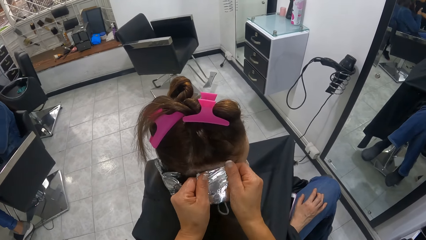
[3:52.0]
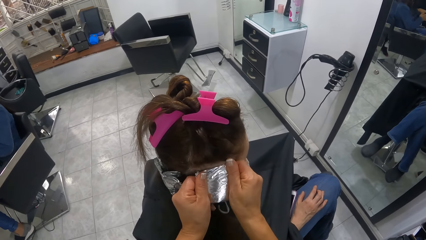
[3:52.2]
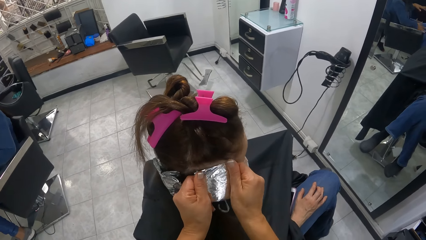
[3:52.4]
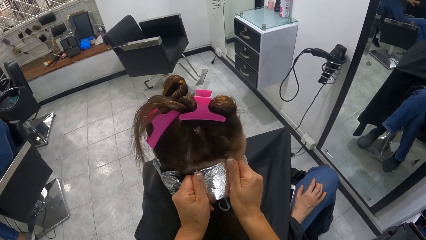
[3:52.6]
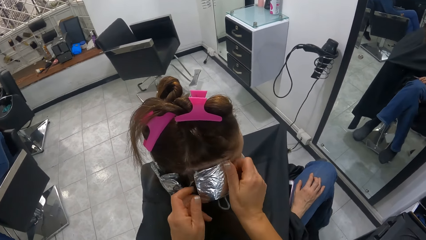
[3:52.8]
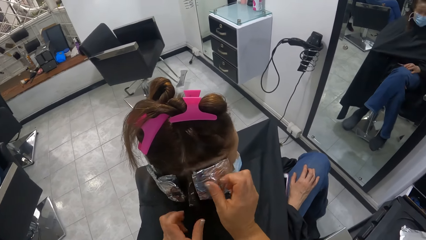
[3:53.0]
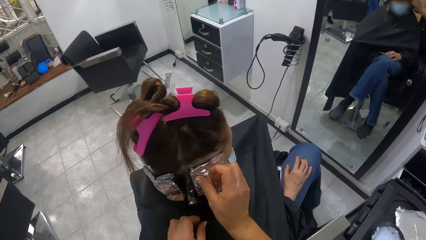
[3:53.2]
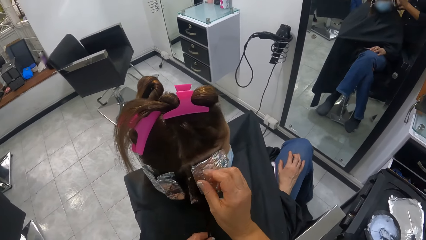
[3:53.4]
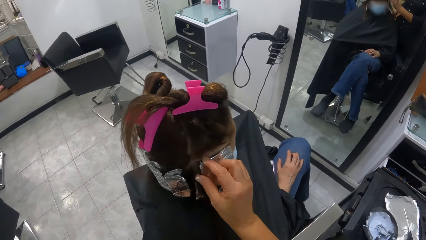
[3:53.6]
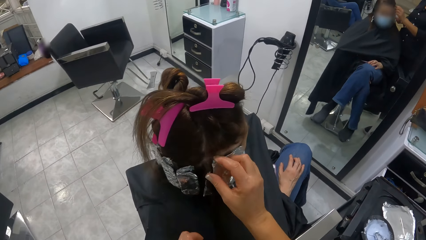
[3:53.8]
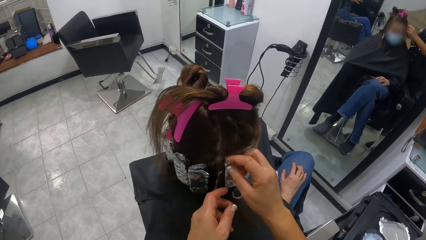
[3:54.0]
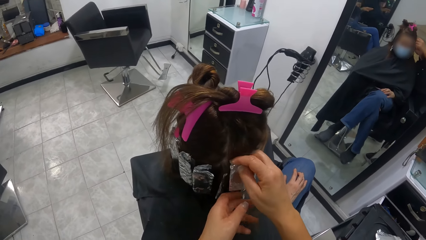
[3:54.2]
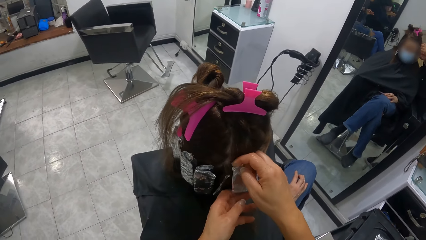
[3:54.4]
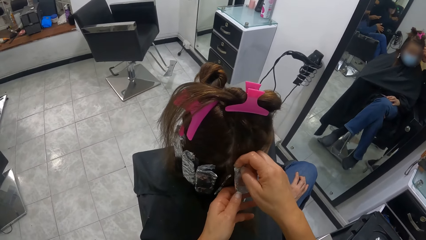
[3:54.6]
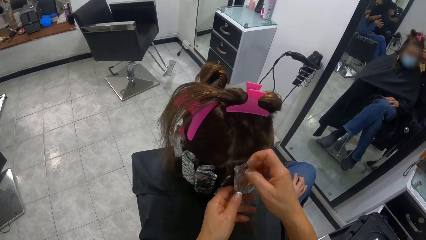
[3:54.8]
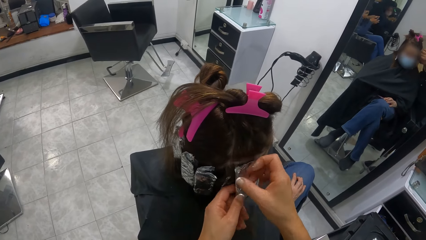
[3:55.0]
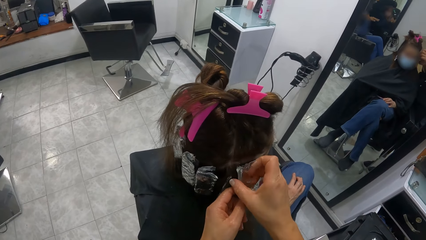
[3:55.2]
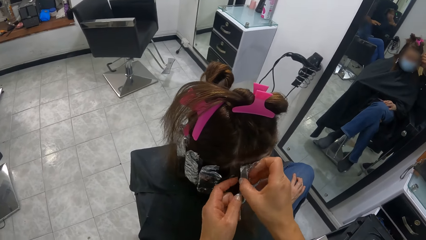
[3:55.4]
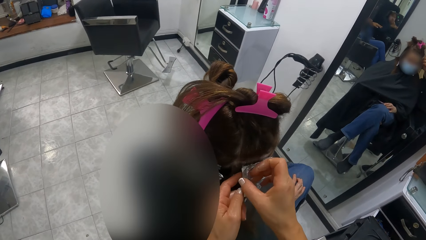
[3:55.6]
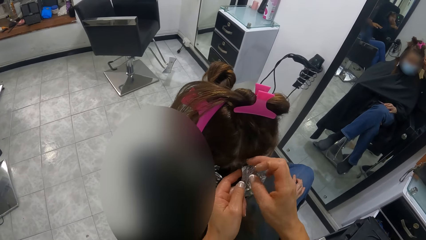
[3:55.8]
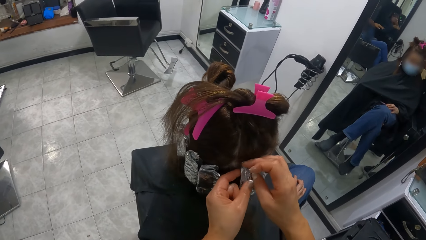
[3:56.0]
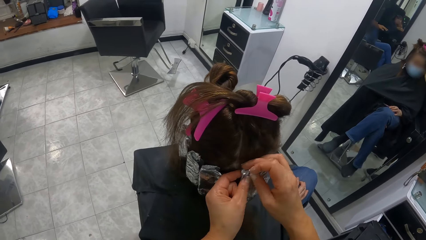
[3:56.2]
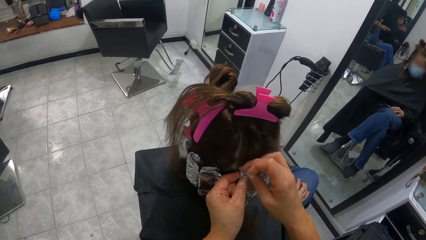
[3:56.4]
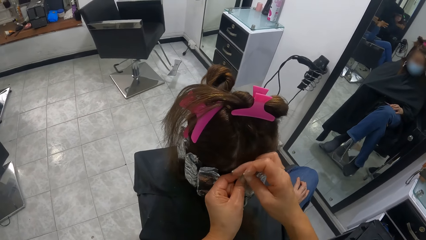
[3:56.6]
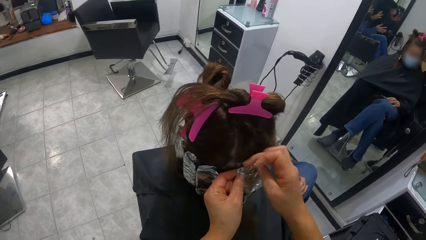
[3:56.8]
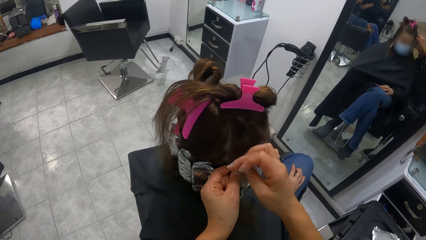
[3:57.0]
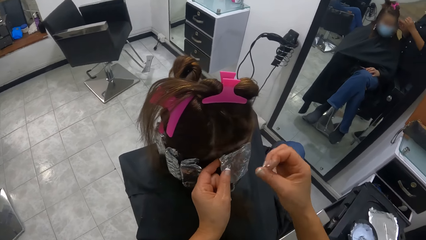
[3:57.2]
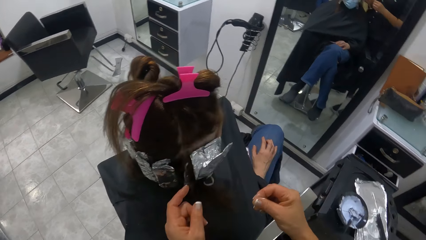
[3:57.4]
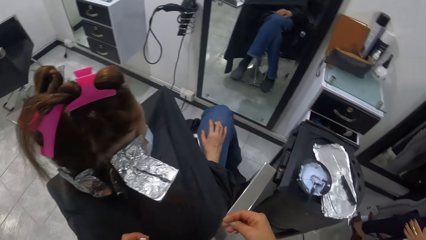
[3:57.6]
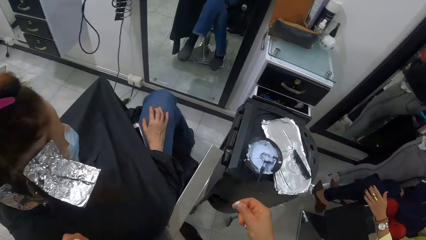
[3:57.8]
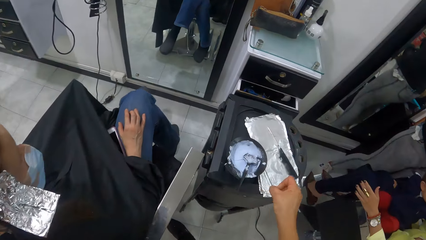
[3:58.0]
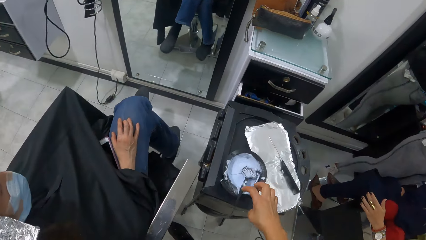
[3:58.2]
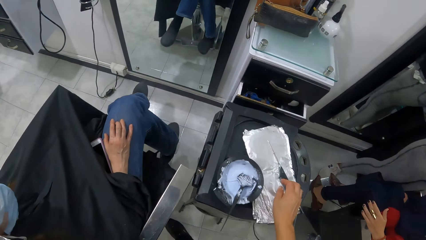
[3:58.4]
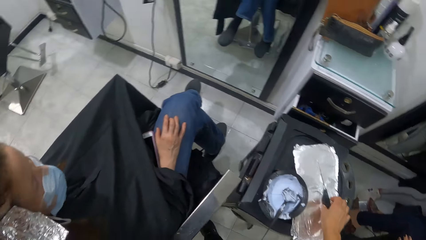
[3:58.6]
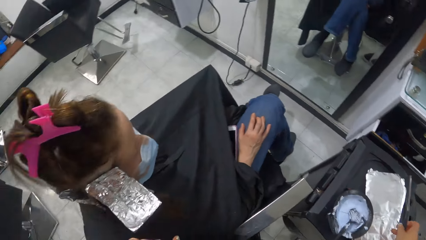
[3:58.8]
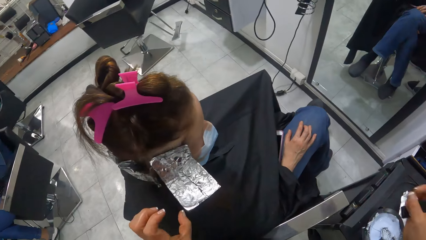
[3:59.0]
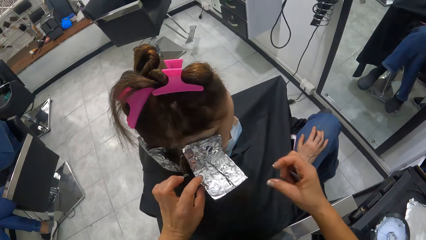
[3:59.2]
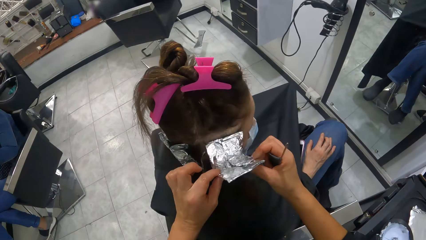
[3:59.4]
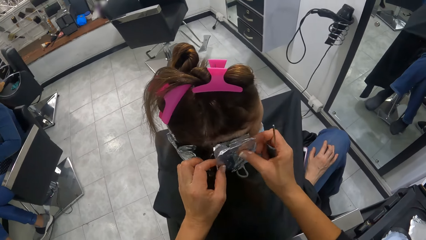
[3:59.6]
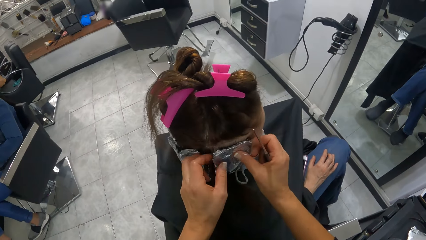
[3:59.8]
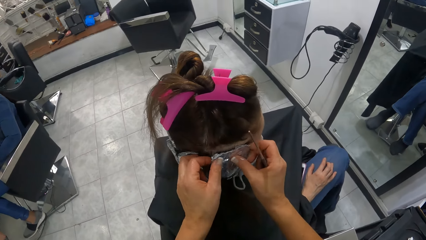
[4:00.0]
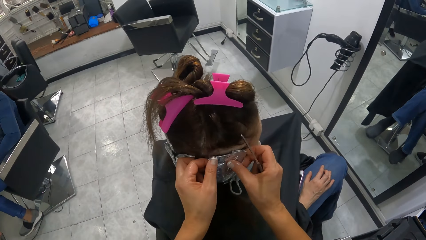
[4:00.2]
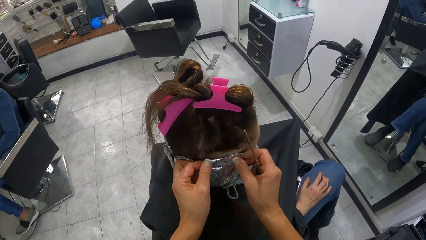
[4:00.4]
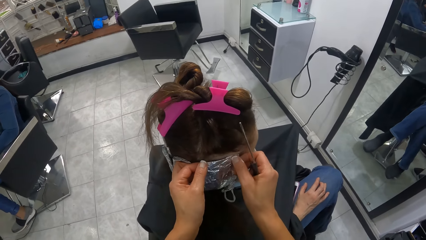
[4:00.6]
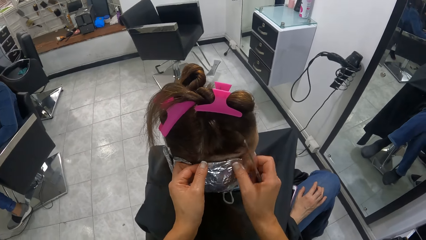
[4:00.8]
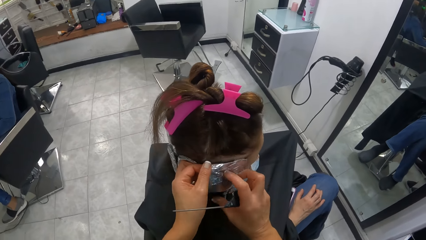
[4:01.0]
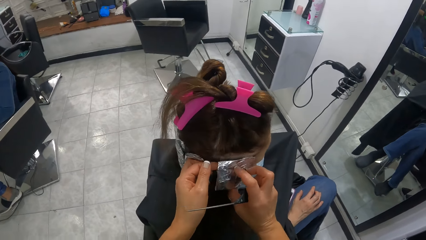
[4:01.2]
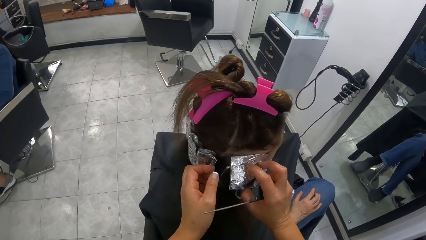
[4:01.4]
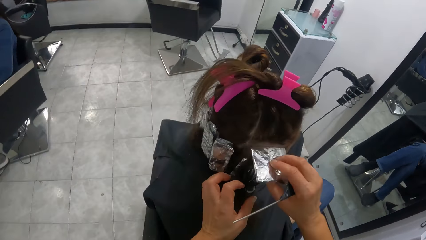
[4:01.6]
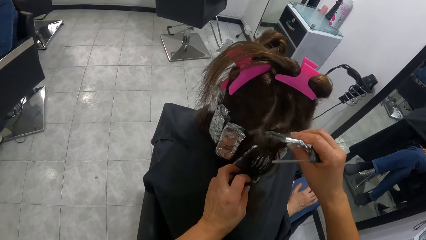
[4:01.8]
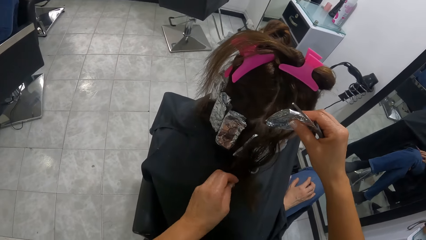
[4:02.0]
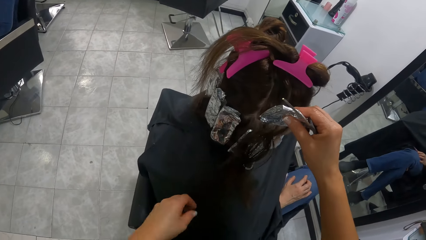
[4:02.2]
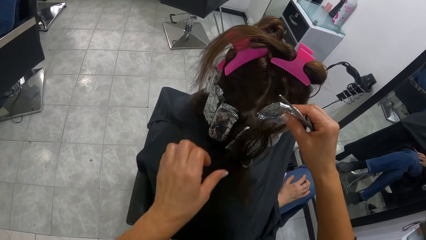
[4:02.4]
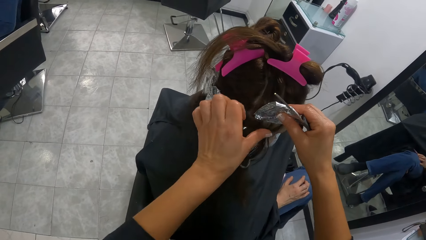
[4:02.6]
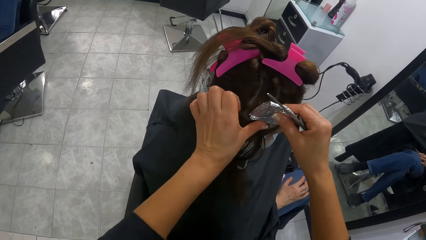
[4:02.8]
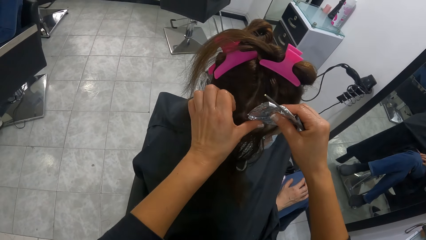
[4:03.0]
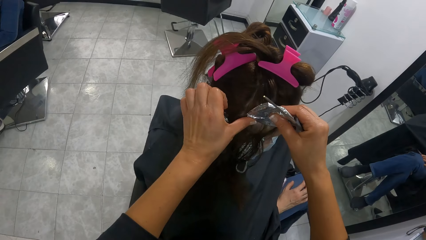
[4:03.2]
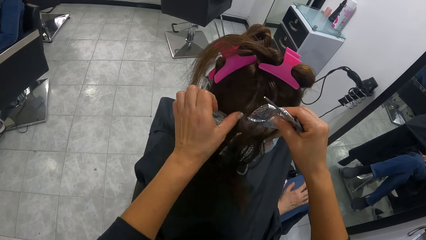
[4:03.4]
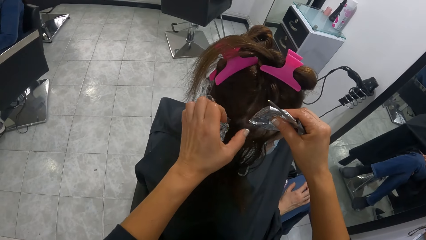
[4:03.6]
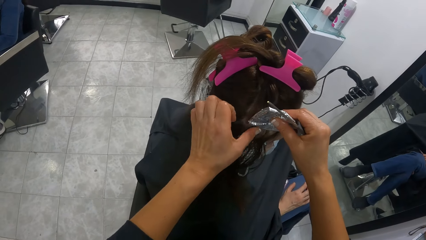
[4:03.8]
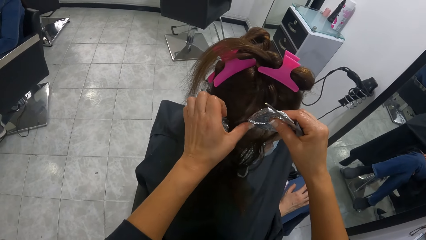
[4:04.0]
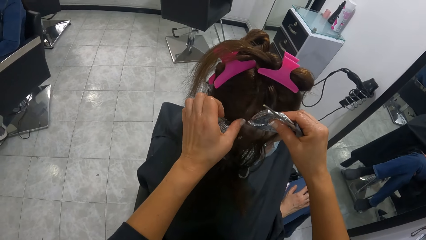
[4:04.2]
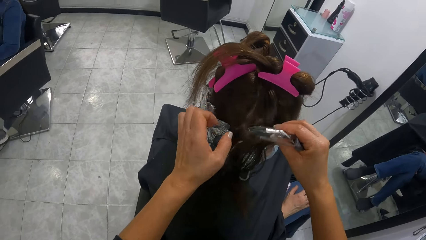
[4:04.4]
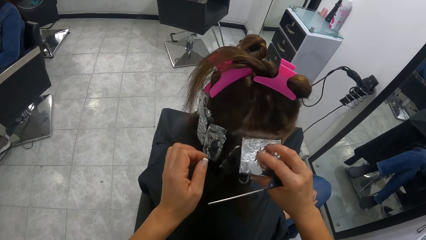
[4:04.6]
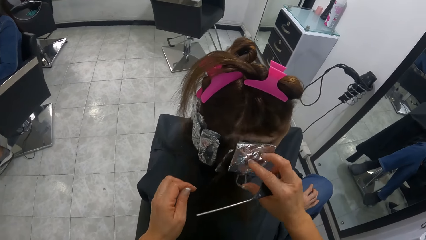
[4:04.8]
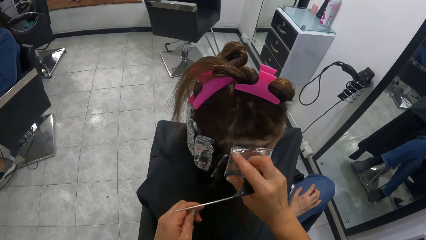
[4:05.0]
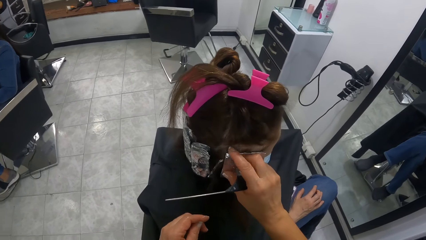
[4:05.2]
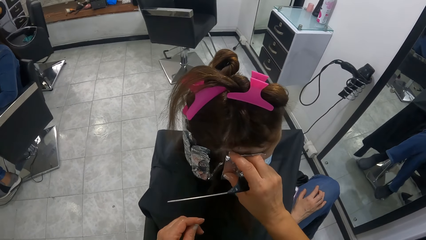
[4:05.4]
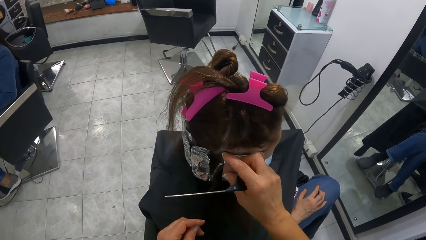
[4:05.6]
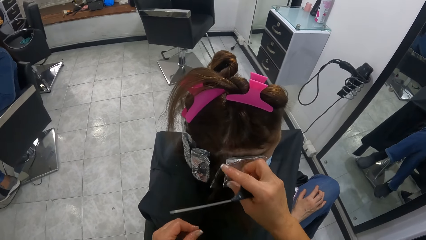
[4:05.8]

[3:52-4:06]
The camera wearer picks the comb from the table with her right hand. She wraps the hair on the woman with the aluminum foil in both hands. She holds the aluminum foil on the head of the woman with her right hand. She holds the hair of the woman with her left hand.

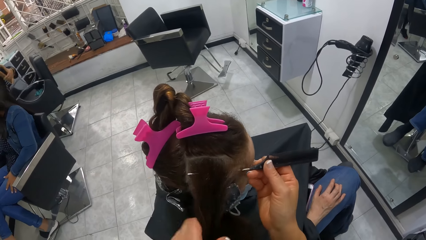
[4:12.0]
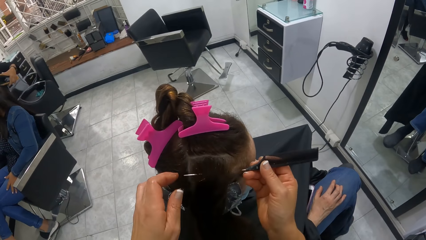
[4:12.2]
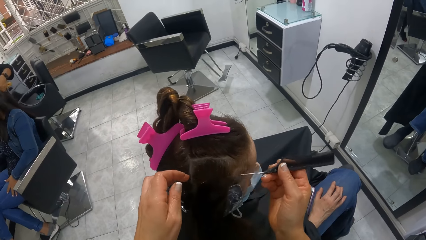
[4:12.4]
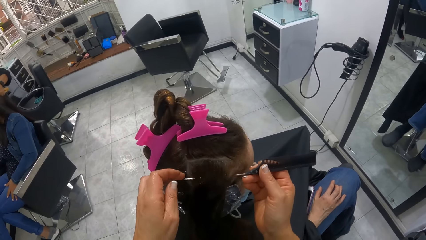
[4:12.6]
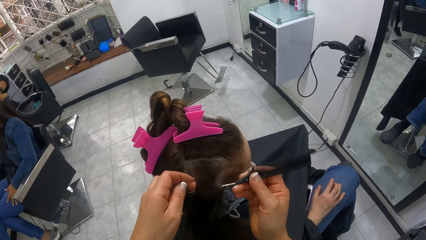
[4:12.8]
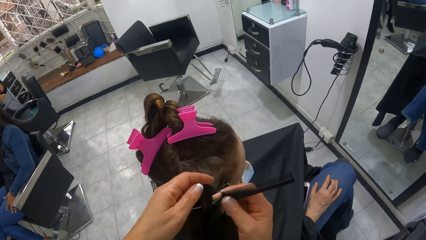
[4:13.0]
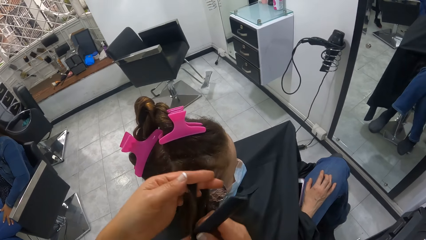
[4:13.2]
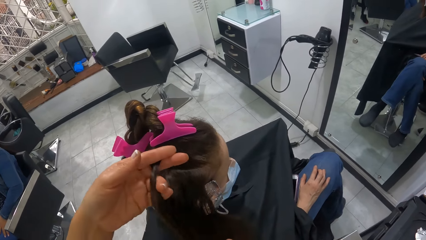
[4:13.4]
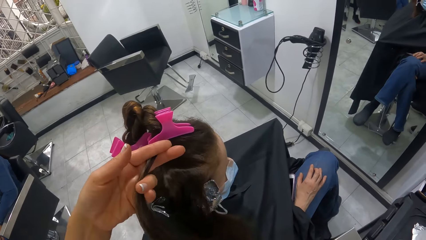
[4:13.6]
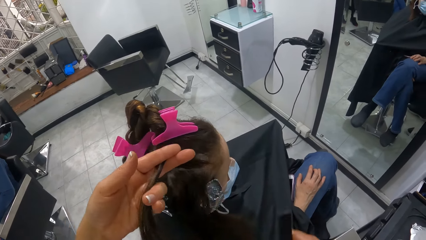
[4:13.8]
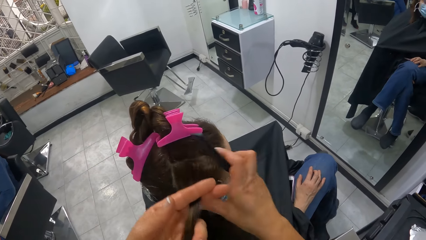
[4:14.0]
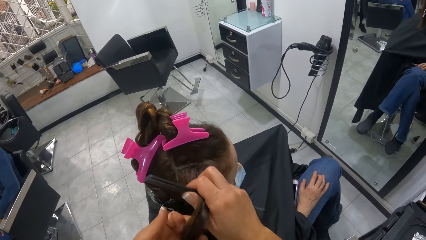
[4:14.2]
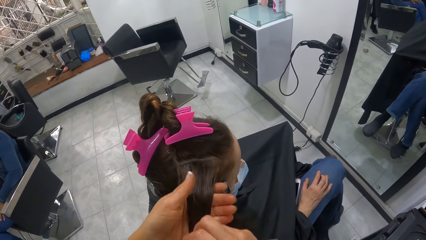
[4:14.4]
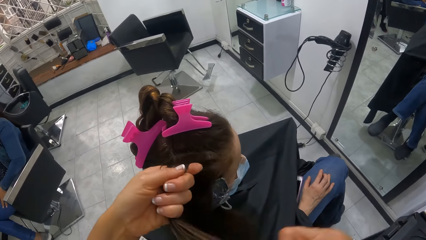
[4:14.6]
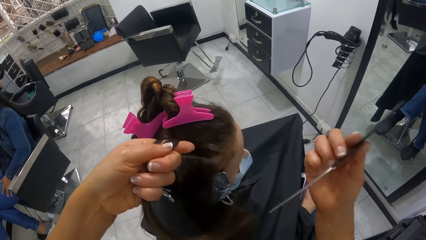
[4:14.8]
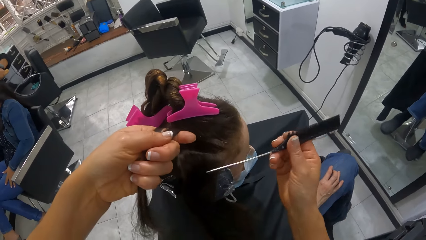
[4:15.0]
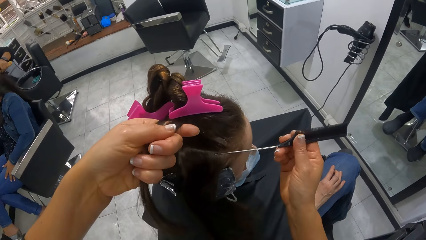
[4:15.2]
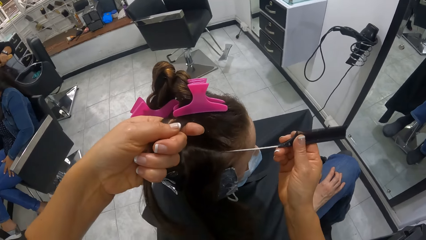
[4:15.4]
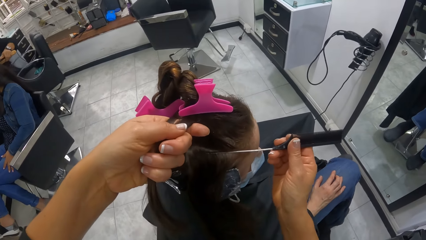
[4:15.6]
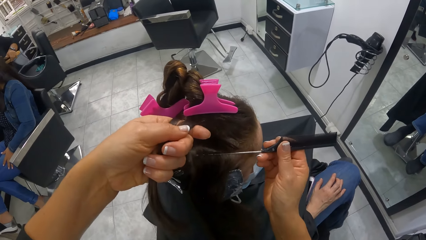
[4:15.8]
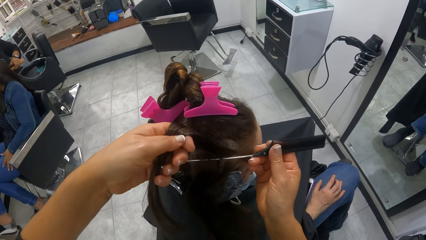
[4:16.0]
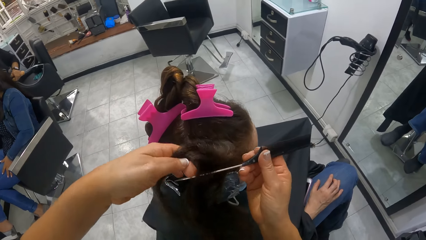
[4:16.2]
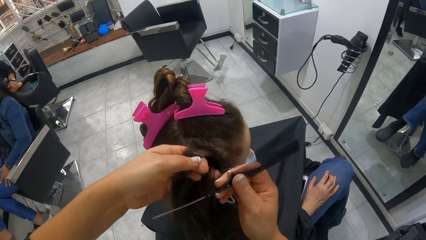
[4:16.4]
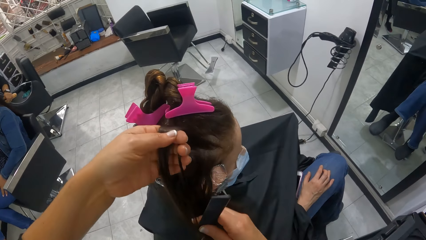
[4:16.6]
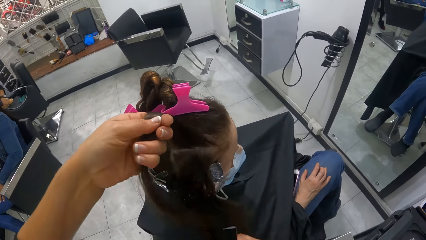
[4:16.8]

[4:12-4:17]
The camera wearer separates the hair with a comb. She holds the hair of the woman with her left hand. She holds the hair of the woman with her right hand. She holds the hair of the woman with her left hand. She parts the hair of the woman with the comb in her right hand.
